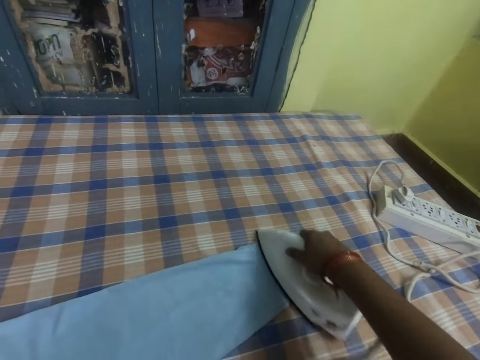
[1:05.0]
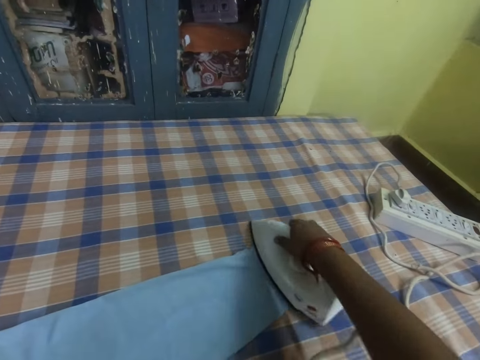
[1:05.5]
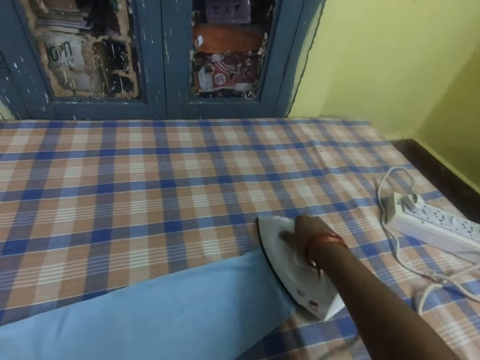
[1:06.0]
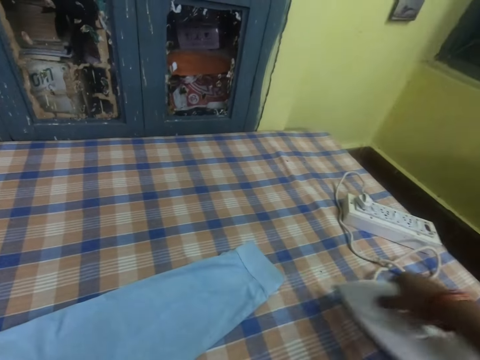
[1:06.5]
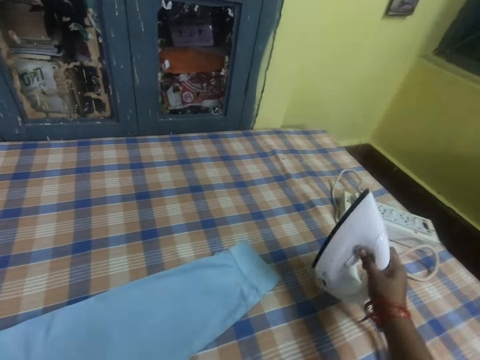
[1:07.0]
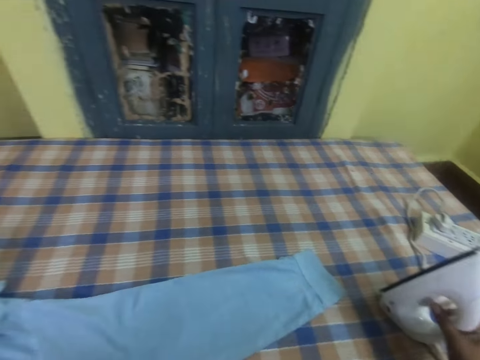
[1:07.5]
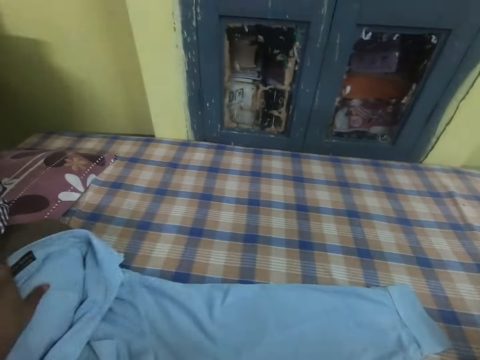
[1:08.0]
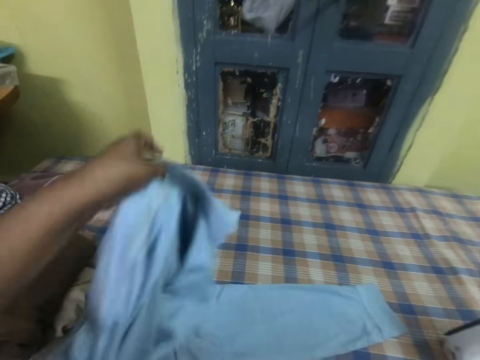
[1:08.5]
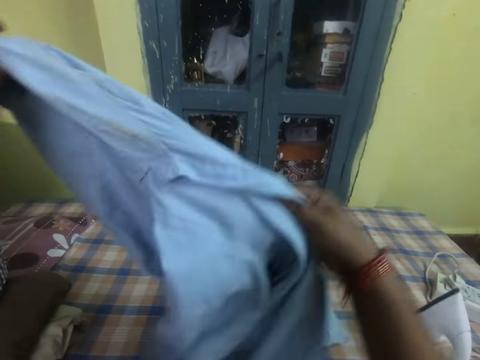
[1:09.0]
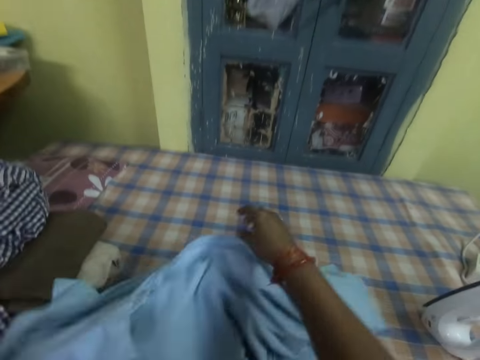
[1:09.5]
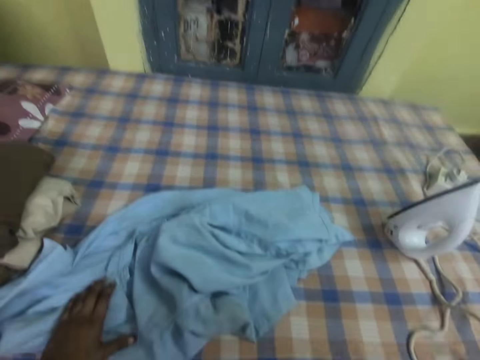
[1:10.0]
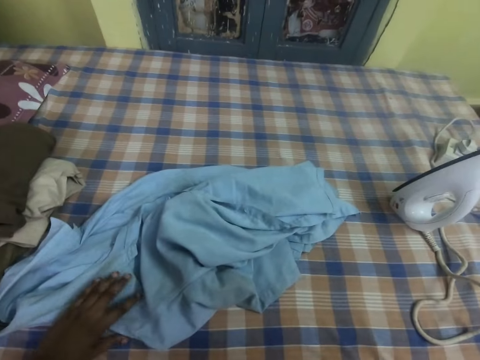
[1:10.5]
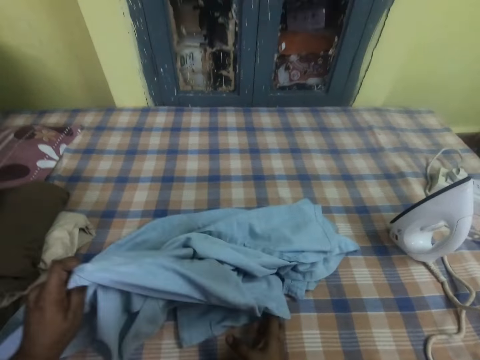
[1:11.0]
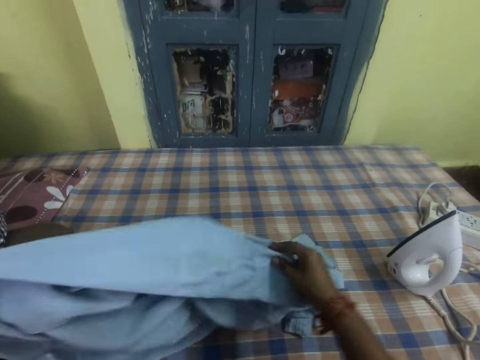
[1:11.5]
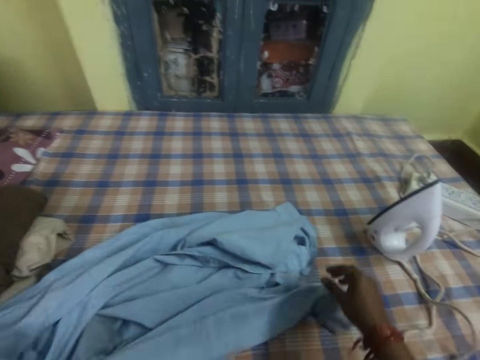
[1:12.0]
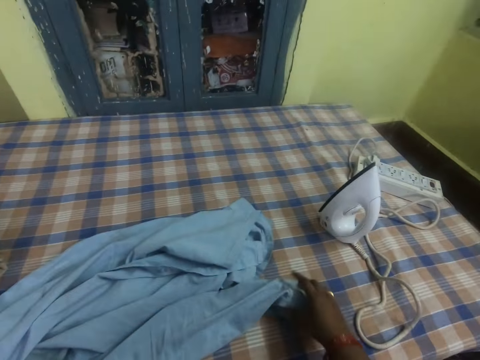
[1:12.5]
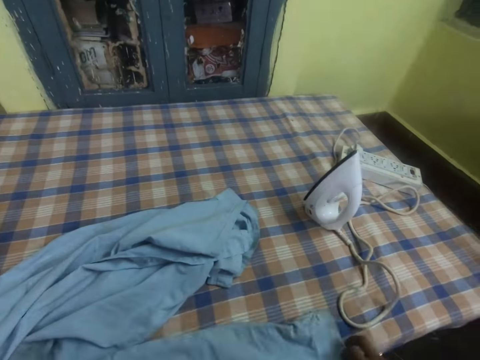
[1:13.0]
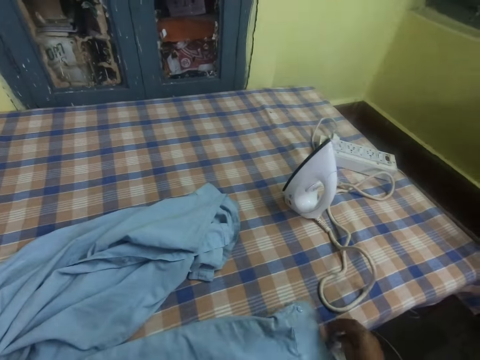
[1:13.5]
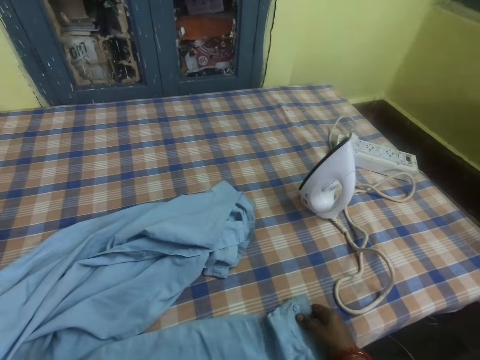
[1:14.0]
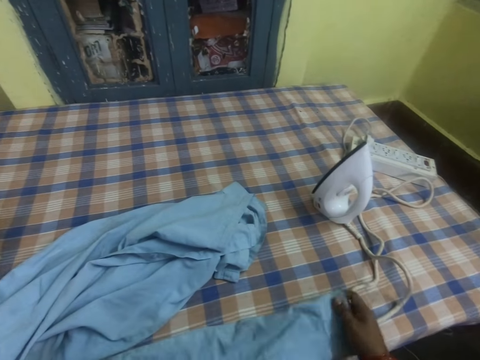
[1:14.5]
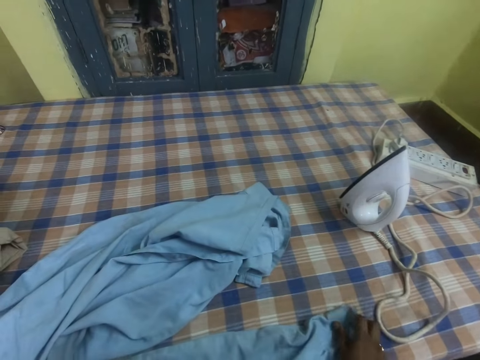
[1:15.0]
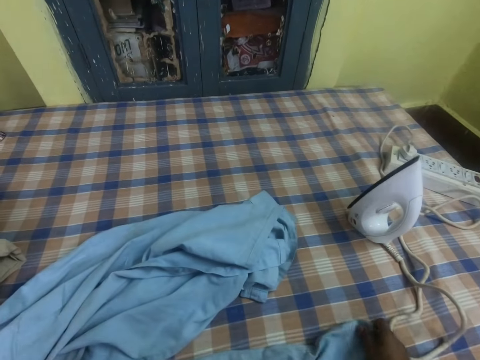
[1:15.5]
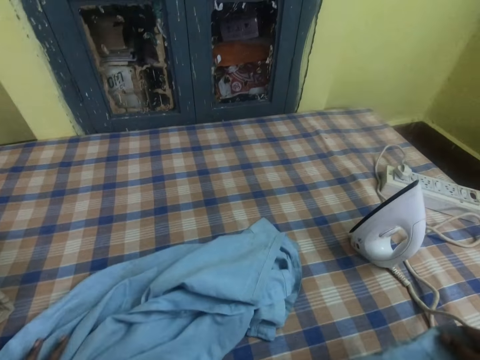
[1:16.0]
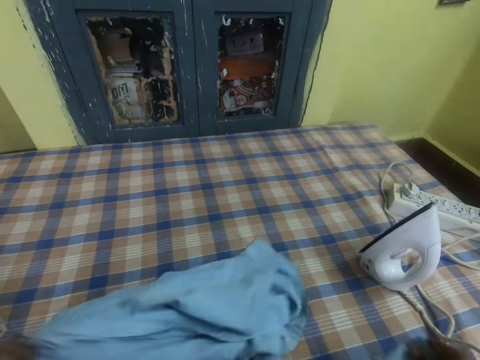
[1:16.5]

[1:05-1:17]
The camera wearer puts an iron box on the table. They lift a shirt and adjust the cloth. They drop the shirt. They hold the shirt. They hold the shirt again. They touch the shirt.

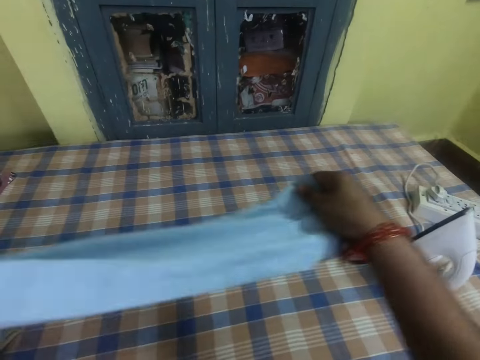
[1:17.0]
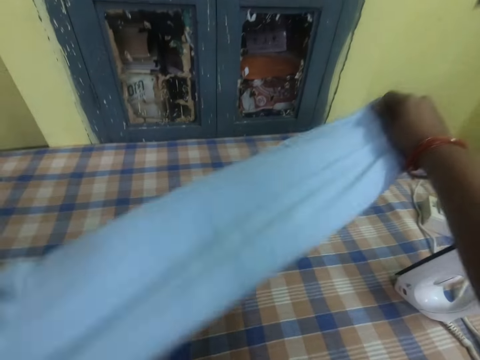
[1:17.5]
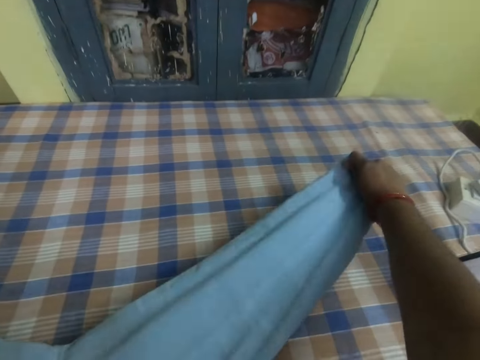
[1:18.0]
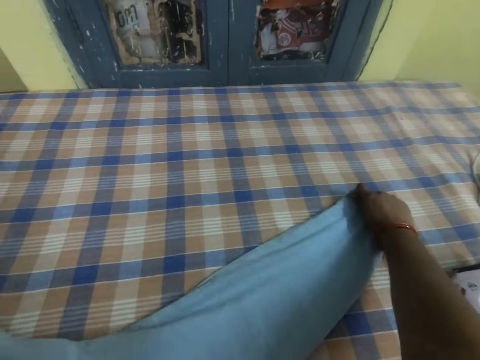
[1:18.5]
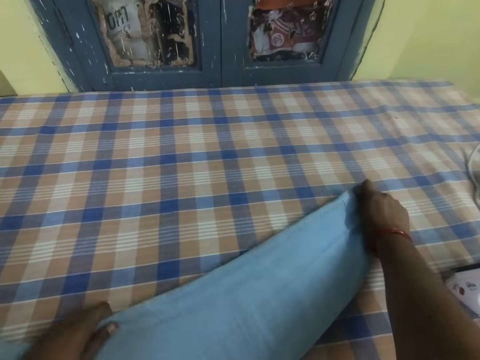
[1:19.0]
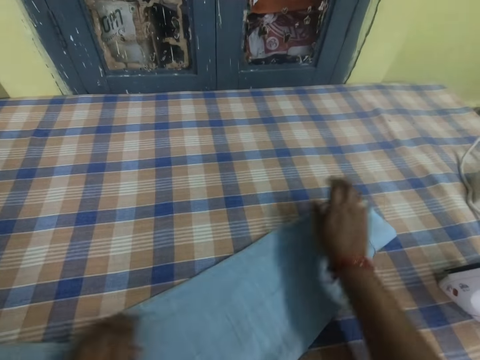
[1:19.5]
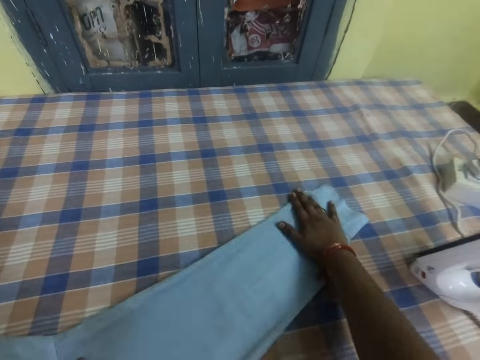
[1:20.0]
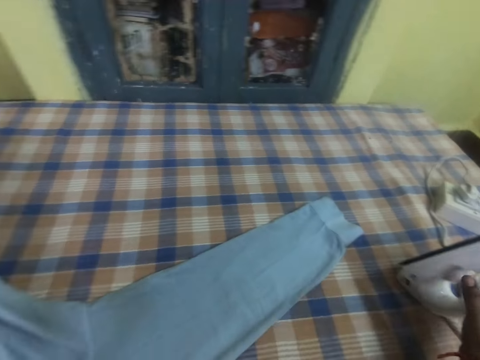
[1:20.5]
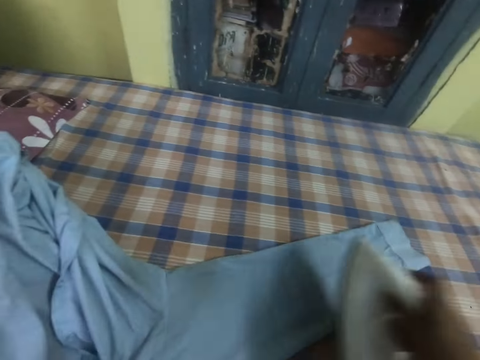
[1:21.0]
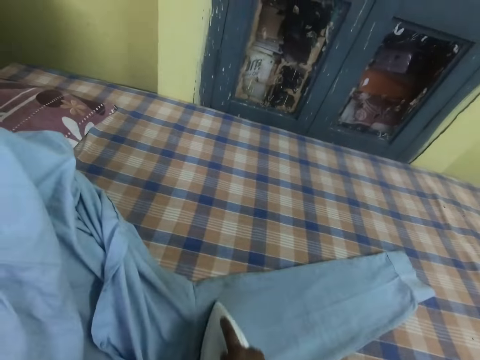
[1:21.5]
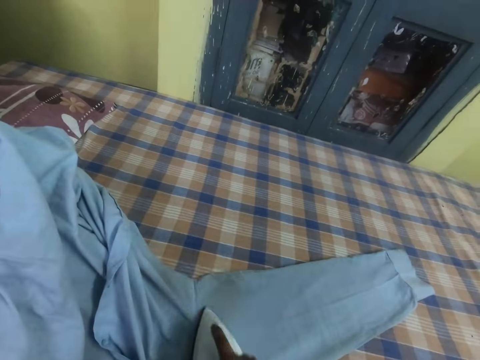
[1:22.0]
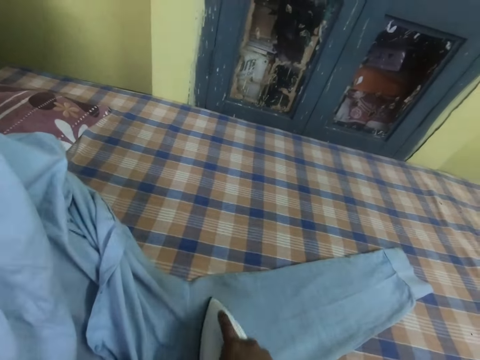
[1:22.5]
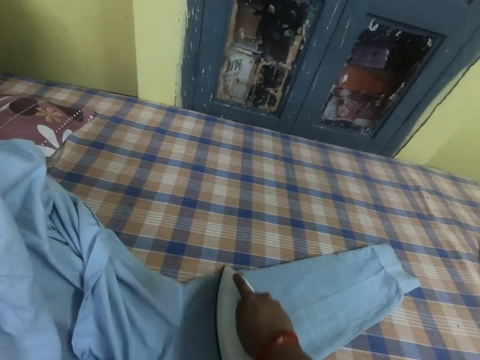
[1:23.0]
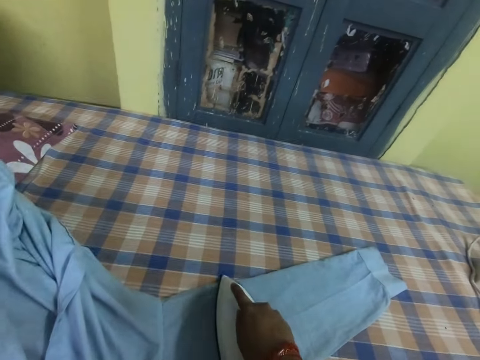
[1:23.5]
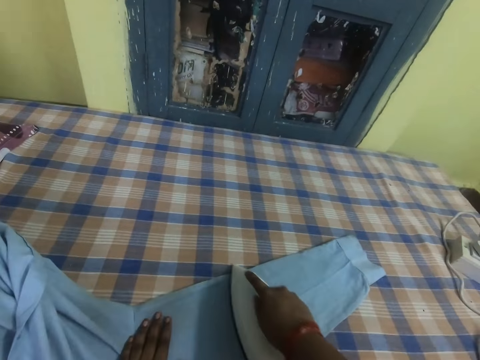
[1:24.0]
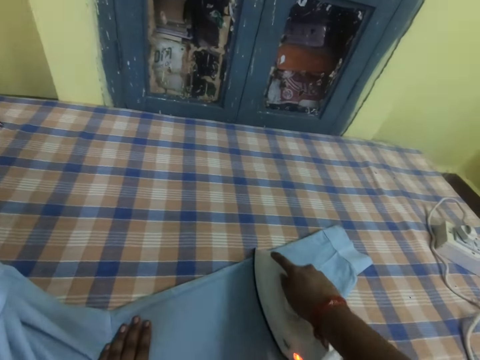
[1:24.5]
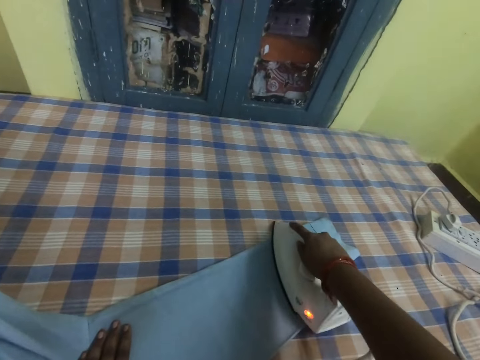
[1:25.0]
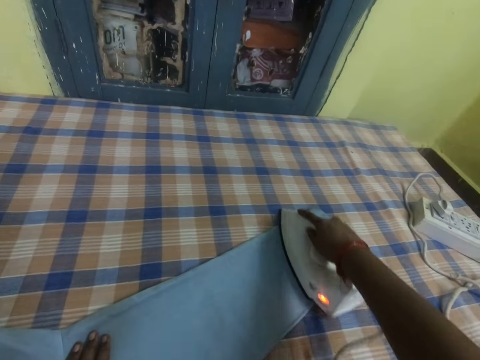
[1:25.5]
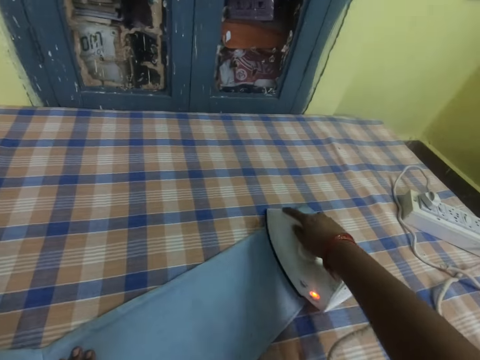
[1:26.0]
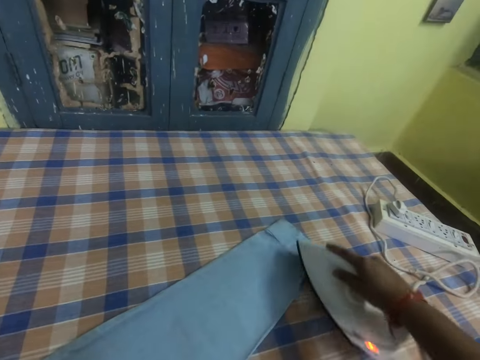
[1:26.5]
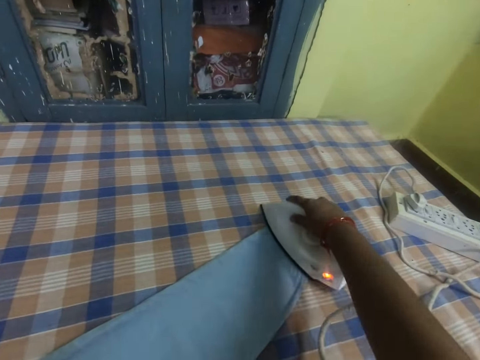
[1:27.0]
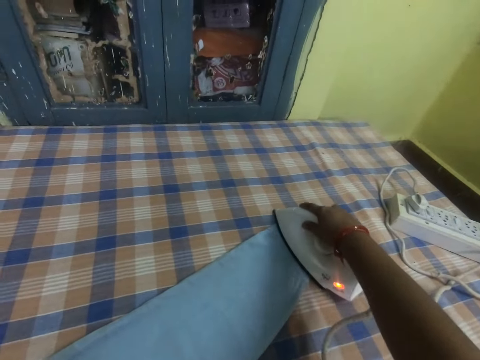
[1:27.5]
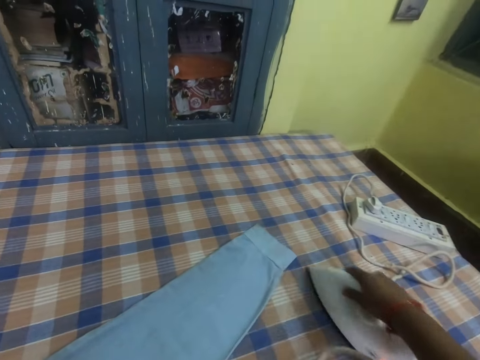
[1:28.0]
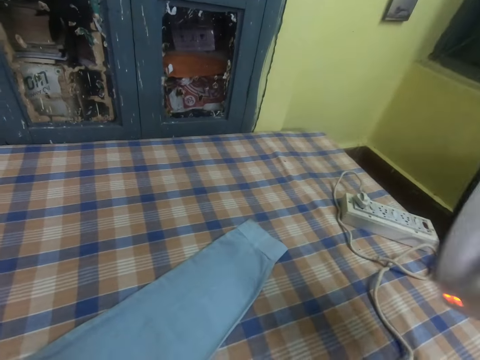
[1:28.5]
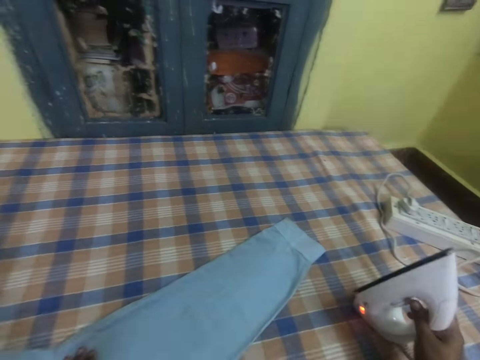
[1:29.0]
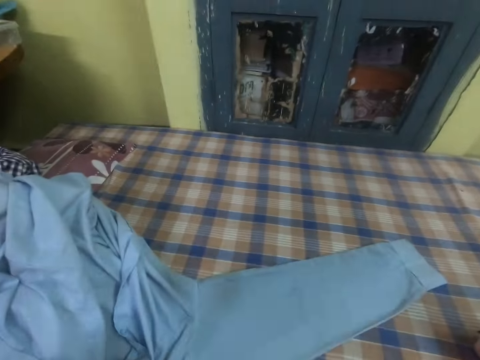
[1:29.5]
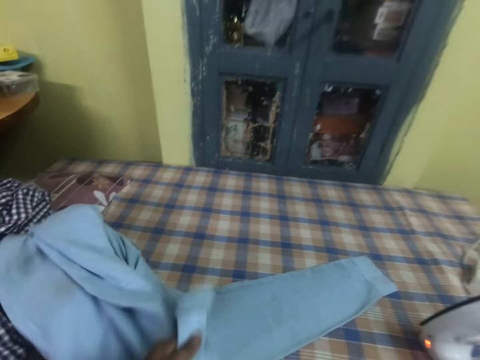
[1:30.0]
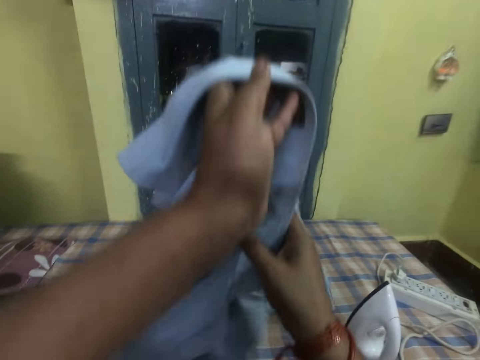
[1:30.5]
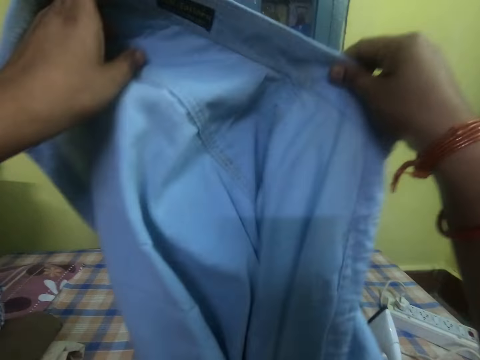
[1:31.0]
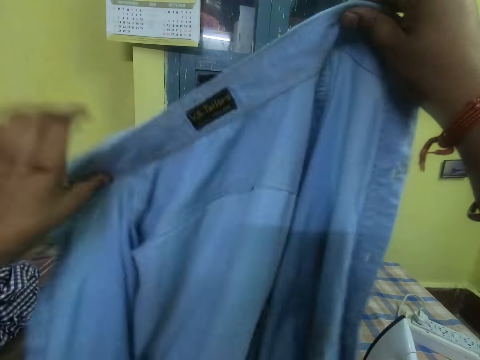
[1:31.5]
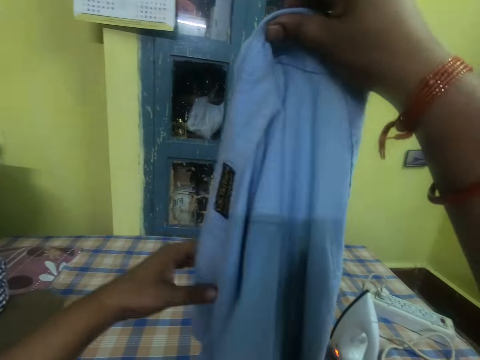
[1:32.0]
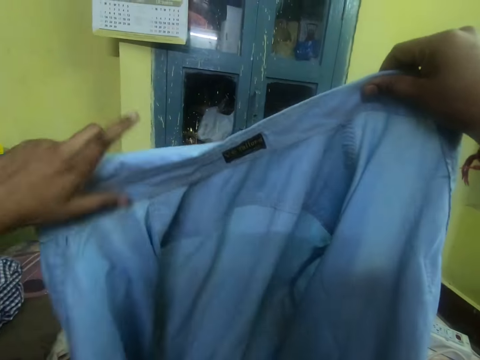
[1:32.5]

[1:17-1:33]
The camera wearer drops a shirt. They align the shirt. They pick up an iron and iron the shirt. They put the iron box on the table. They lift the shirt and adjust the cloth. They hold the shirt. They hold the shirt again.
